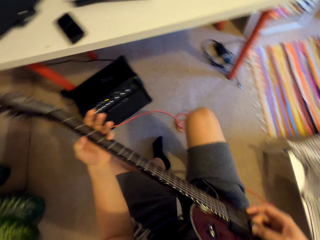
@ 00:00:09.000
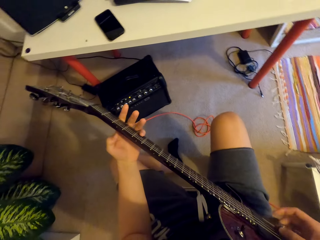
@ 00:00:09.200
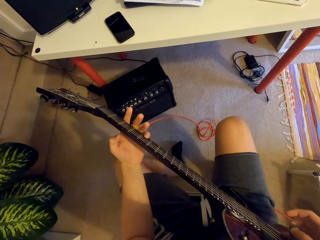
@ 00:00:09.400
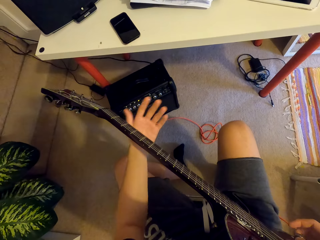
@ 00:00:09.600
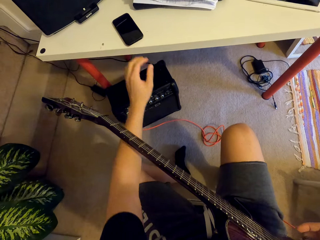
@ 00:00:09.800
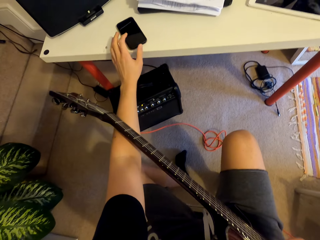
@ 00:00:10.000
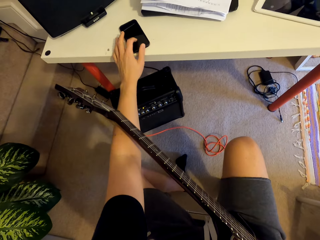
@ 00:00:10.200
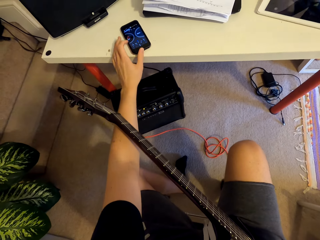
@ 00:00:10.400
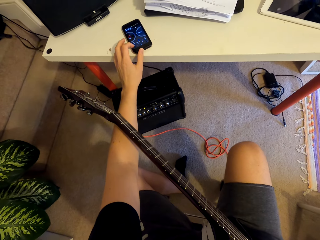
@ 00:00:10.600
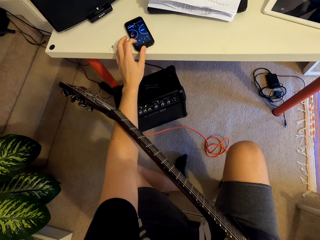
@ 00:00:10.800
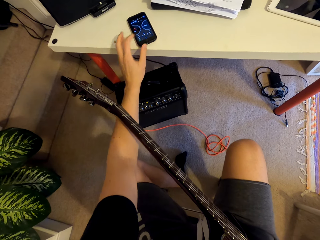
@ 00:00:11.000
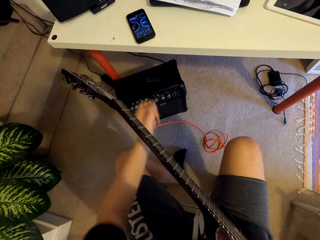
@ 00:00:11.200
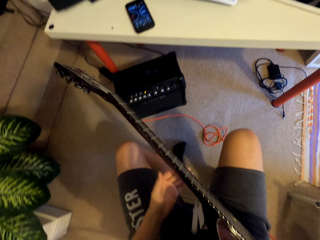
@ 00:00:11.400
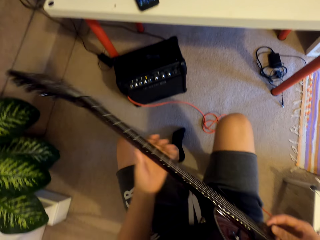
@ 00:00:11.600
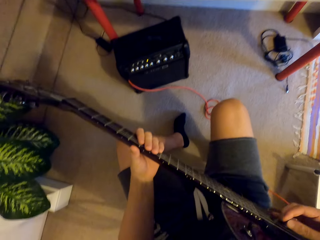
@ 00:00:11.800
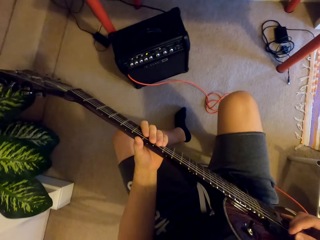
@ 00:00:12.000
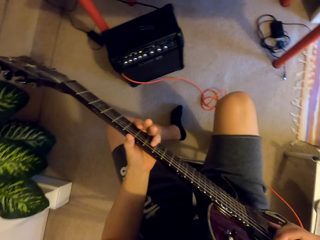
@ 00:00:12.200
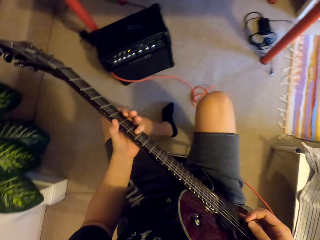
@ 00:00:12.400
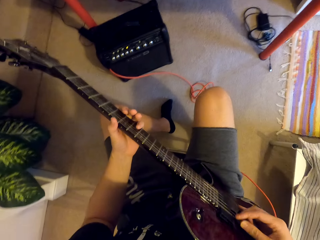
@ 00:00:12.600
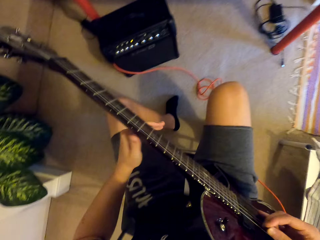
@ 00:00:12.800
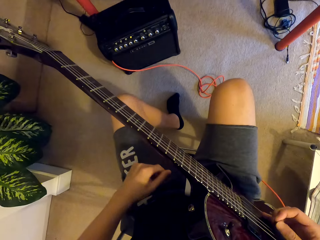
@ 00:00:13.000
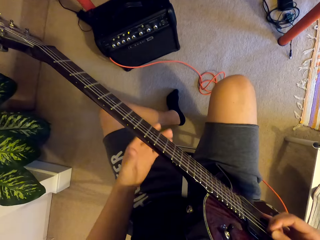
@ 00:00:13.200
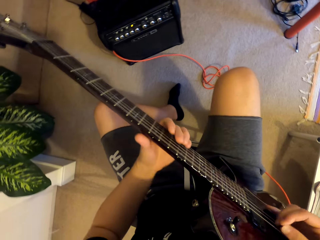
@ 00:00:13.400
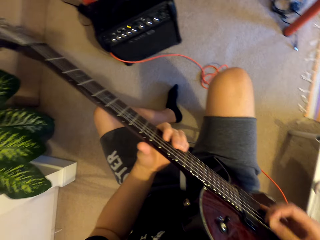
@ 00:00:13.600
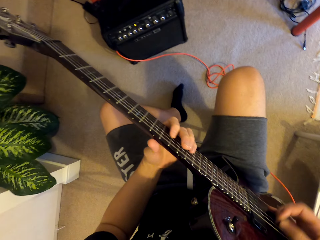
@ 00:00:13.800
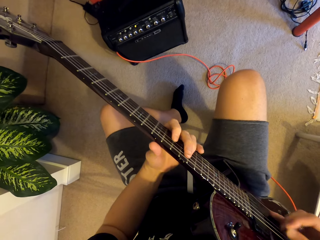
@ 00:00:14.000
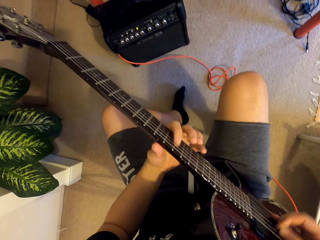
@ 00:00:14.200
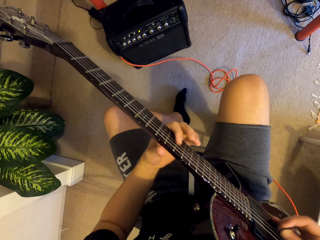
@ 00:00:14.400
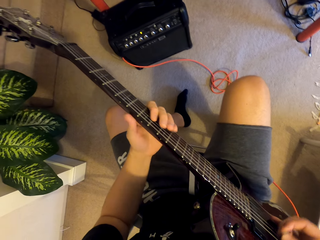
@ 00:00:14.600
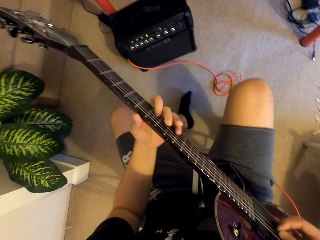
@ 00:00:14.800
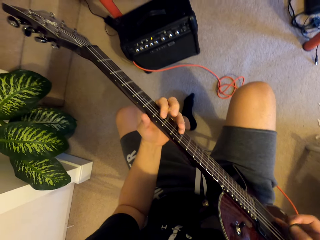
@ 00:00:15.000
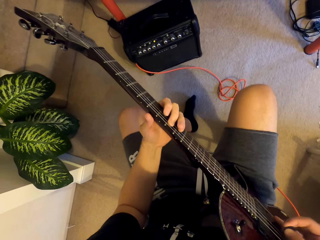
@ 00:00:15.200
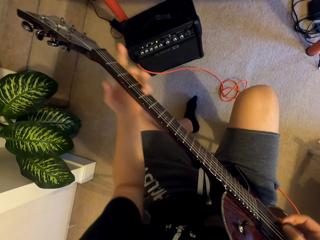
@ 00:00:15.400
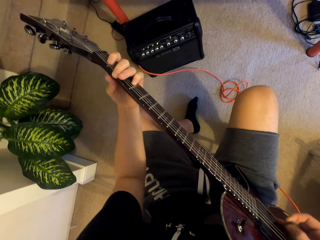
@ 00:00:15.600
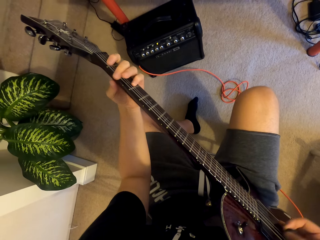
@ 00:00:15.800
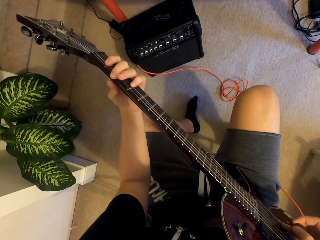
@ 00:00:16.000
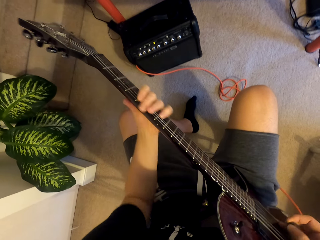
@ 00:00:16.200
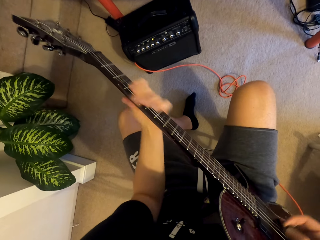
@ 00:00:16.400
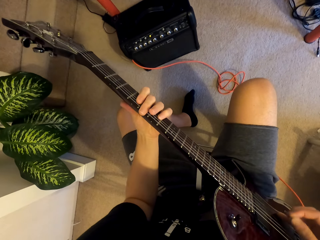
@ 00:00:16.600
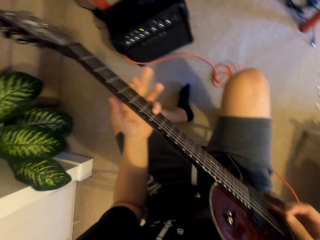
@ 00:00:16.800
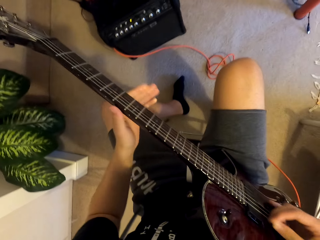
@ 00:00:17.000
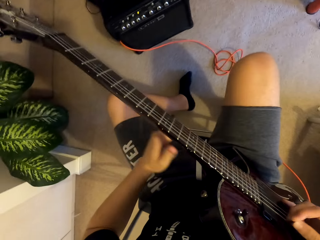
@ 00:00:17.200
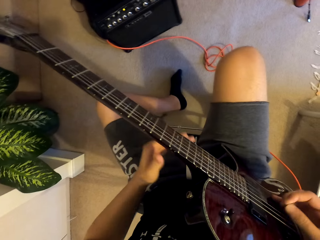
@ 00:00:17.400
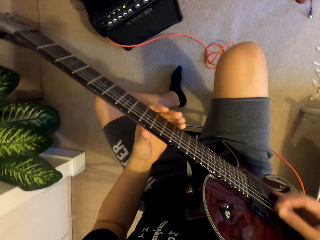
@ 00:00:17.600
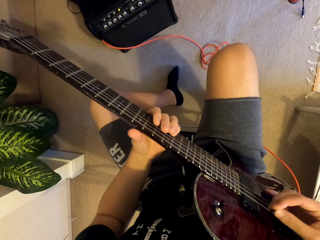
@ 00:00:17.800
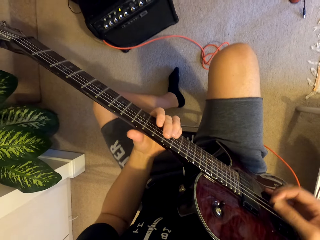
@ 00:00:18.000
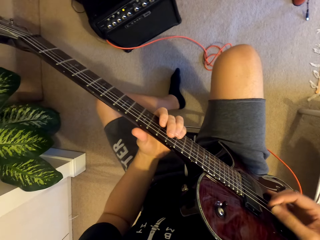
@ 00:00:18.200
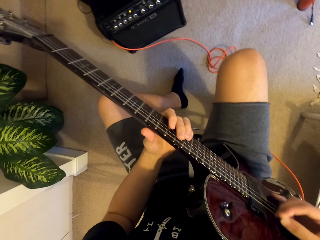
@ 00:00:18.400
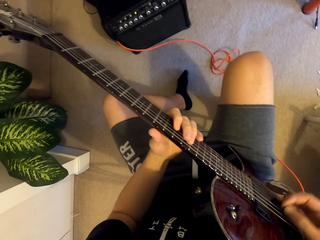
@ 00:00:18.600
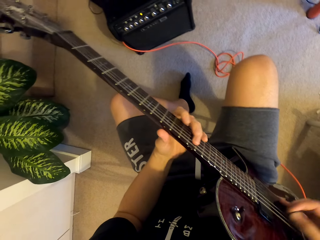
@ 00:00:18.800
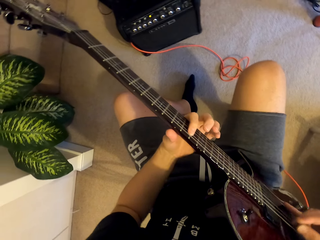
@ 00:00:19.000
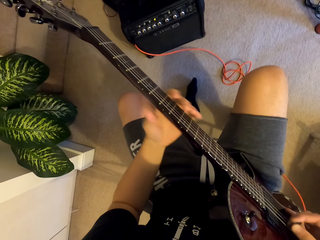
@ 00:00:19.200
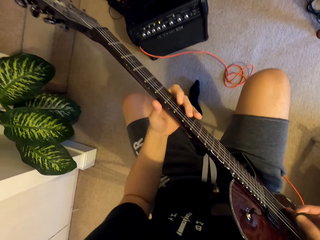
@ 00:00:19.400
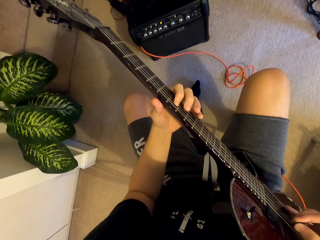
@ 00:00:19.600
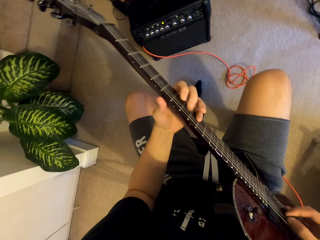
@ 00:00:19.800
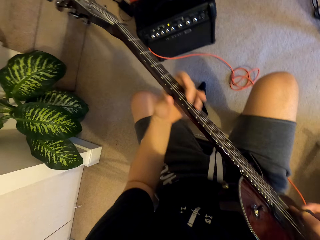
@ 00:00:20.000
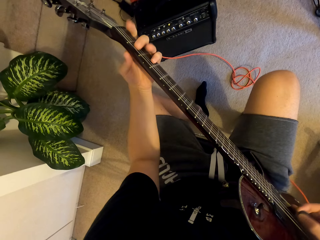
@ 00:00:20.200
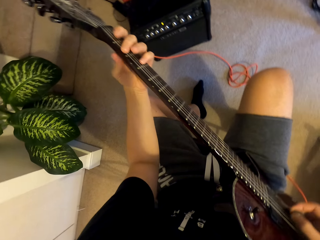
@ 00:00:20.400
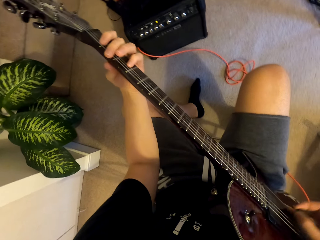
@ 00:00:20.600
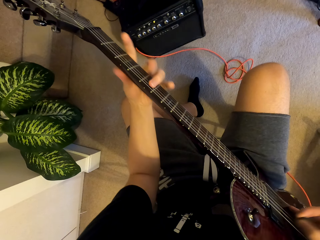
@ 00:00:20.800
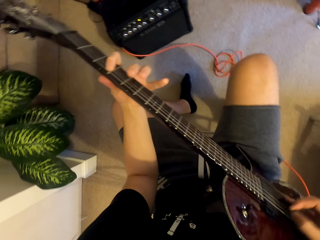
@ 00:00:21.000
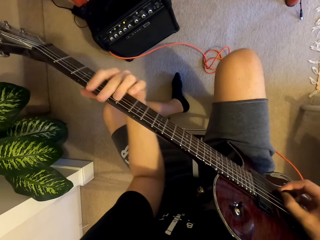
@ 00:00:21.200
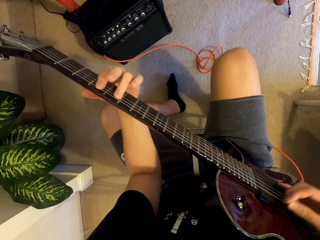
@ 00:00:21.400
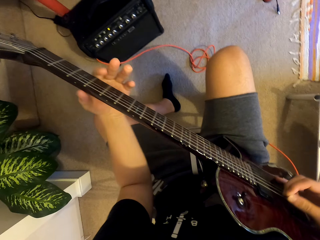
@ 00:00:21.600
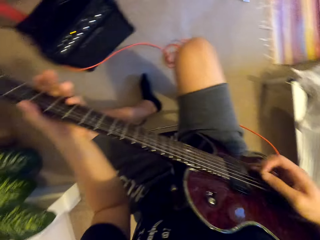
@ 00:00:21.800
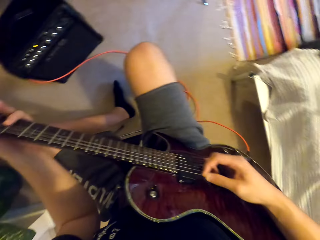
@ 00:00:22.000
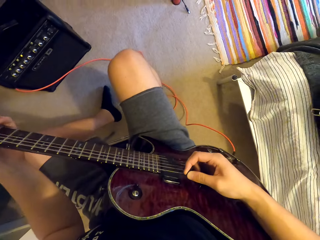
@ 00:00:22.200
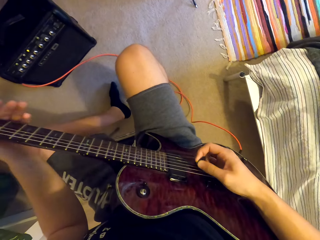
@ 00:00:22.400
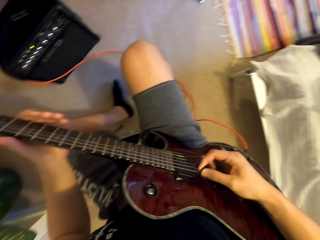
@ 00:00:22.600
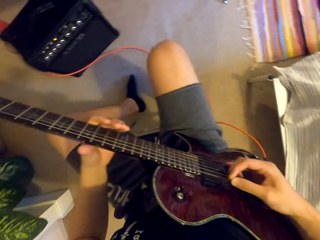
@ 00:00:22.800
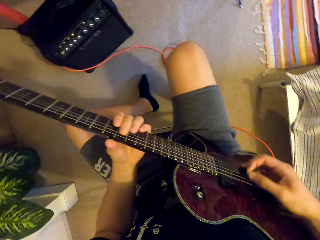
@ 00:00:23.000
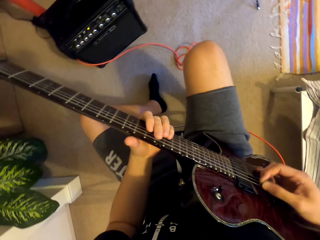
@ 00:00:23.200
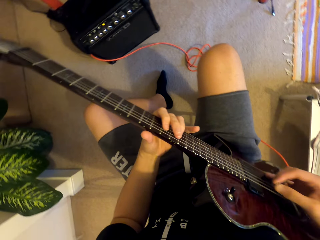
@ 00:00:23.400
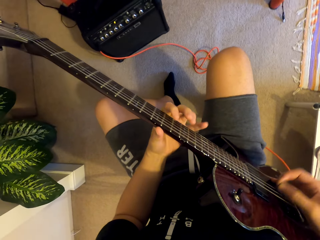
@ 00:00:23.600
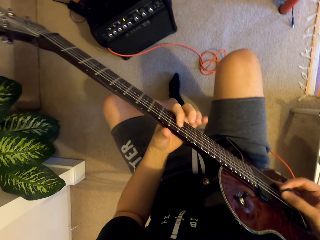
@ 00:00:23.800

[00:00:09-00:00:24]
The camera wearer scrolls the phone with his left hand. He checks the phone. He plays the guitar. He shakes his leg. He plays the guitar.

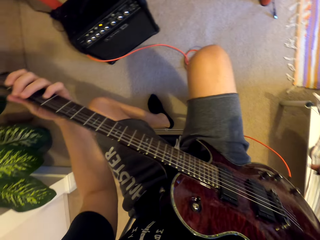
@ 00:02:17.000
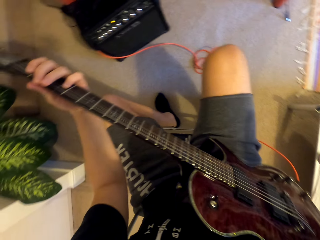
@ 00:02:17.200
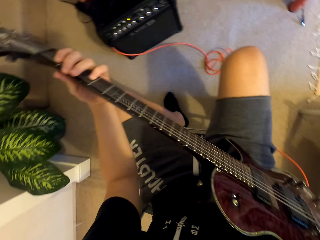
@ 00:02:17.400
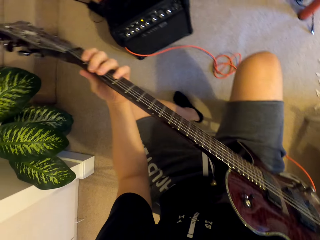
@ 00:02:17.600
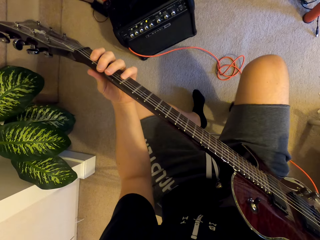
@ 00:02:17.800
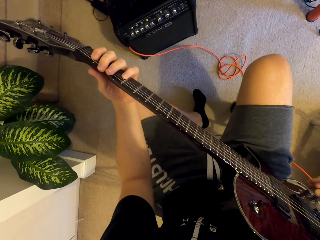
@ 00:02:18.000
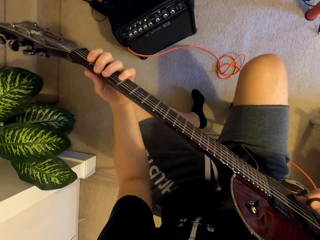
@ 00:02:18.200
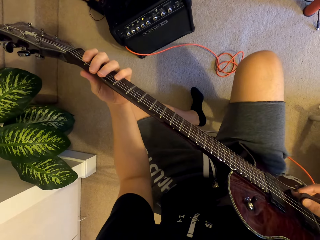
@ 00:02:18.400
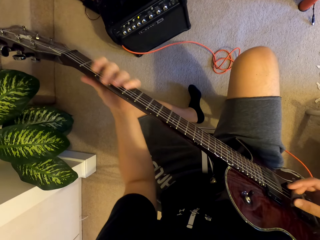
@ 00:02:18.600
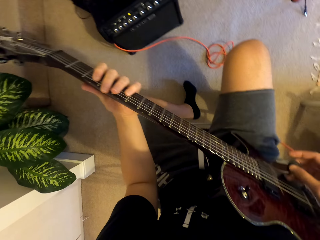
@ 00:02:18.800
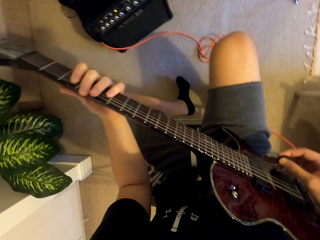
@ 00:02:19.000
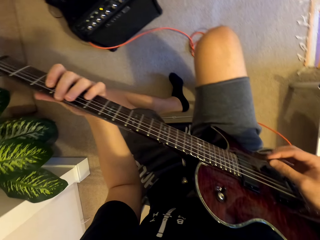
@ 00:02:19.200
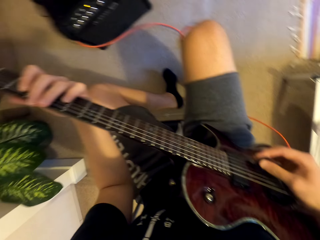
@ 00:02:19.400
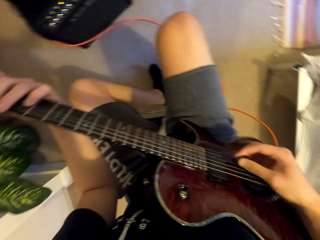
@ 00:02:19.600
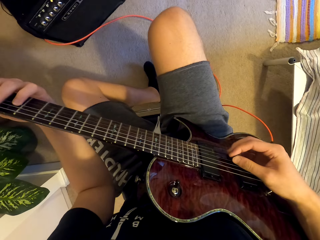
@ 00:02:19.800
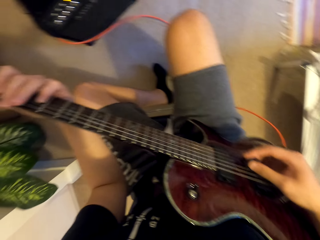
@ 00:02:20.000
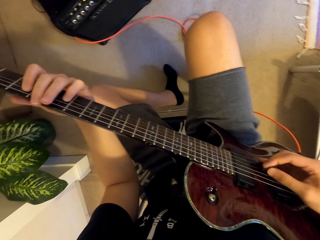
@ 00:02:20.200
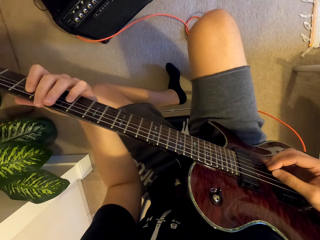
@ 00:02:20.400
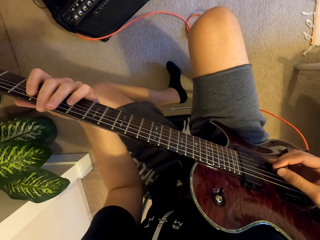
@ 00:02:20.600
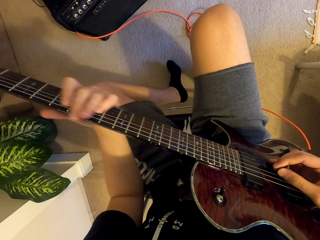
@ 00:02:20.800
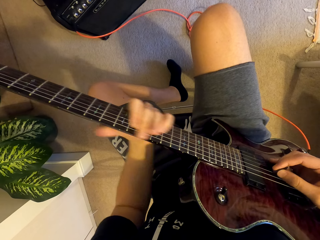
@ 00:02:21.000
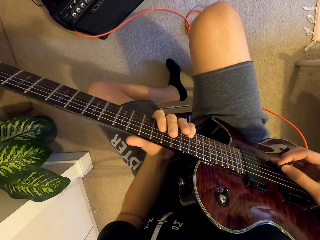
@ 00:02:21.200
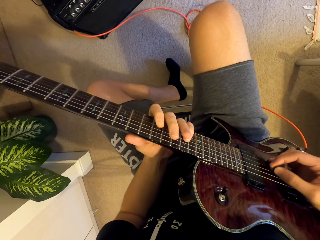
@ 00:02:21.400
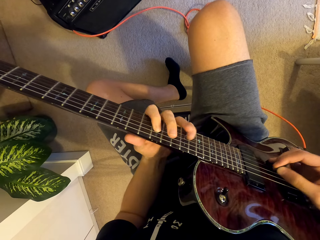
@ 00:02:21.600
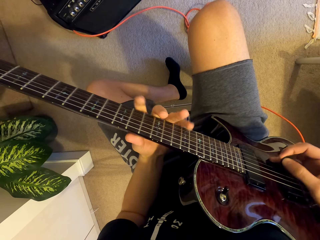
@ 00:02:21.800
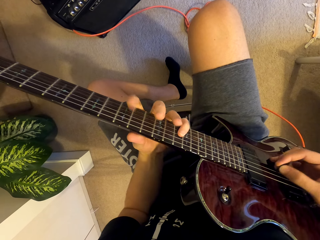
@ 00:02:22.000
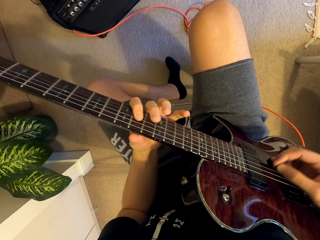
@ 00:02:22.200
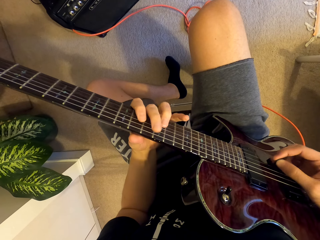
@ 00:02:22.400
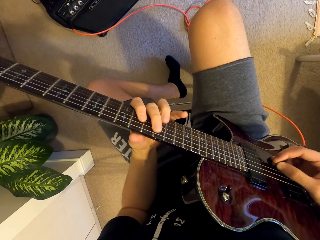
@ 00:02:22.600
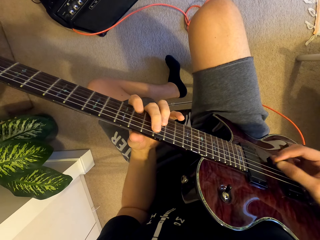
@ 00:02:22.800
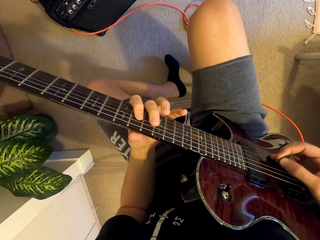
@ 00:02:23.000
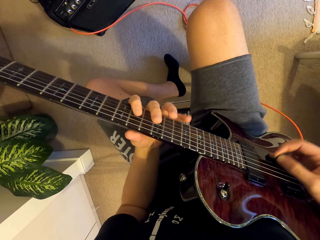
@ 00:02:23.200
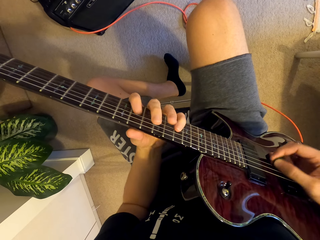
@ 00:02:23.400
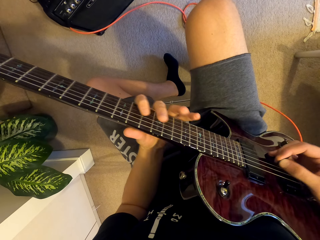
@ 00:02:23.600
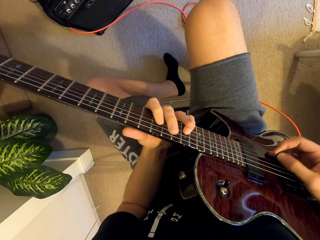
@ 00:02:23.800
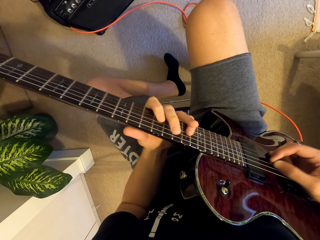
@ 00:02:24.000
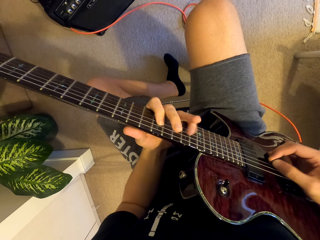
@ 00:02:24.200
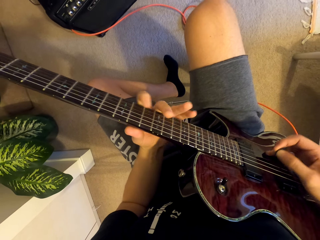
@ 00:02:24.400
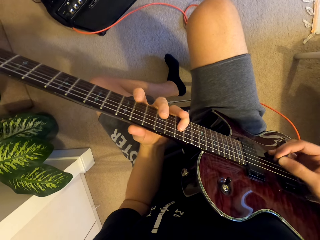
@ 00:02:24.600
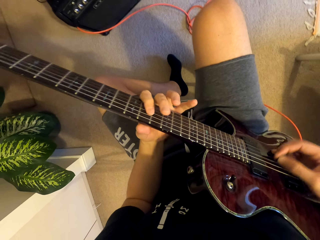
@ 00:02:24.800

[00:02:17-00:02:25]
The camera wearer pauses. They play the guitar.
